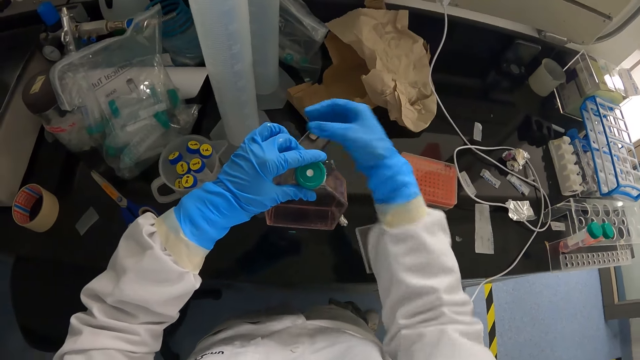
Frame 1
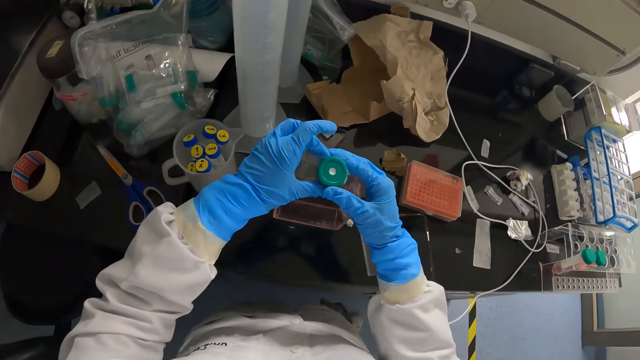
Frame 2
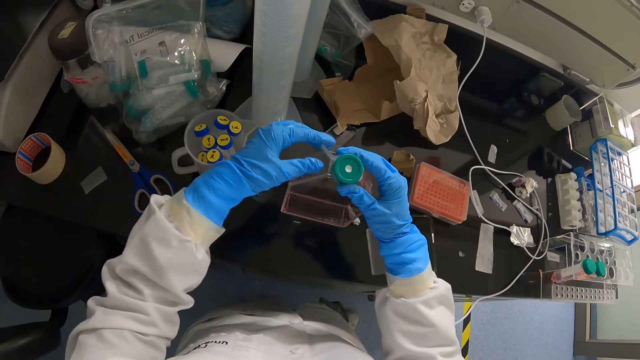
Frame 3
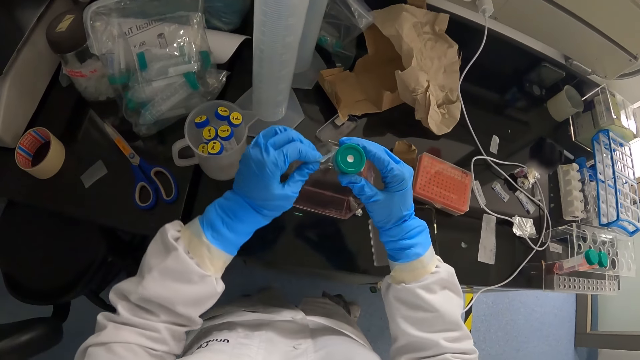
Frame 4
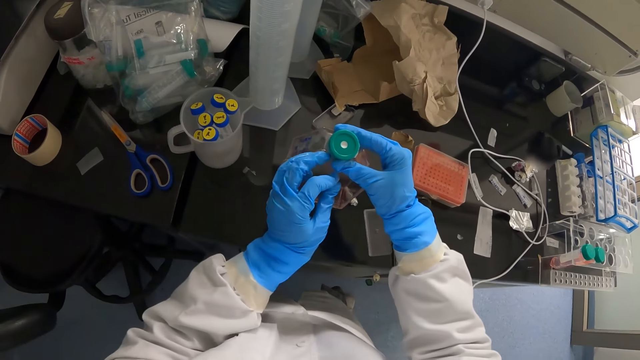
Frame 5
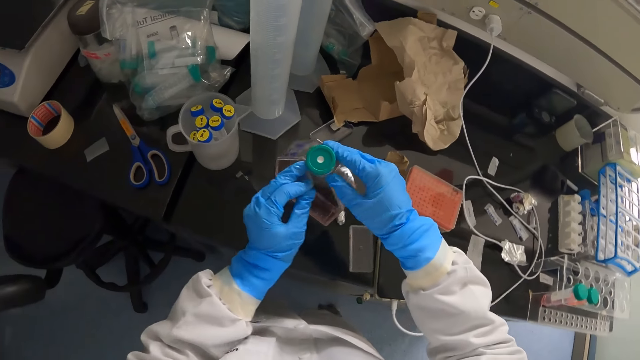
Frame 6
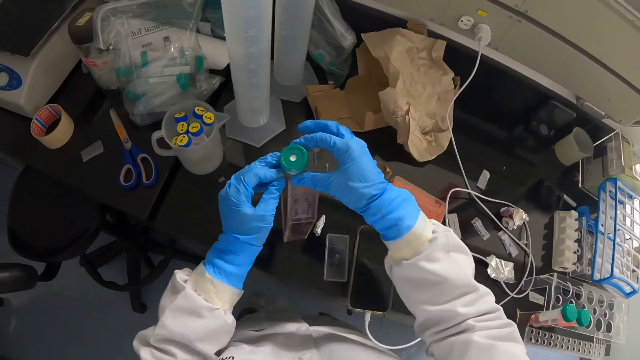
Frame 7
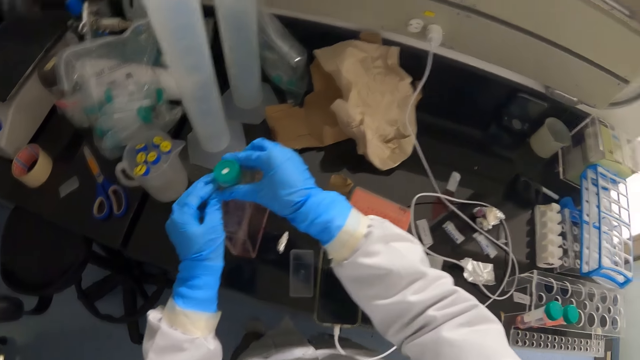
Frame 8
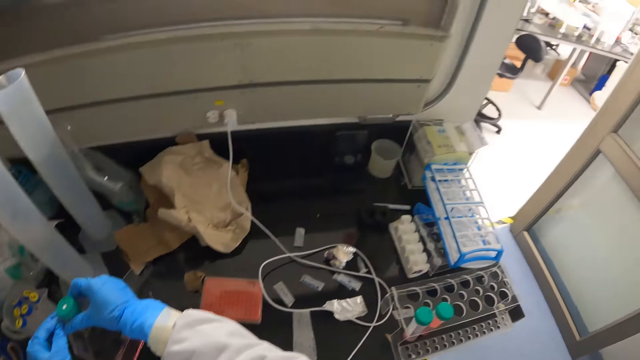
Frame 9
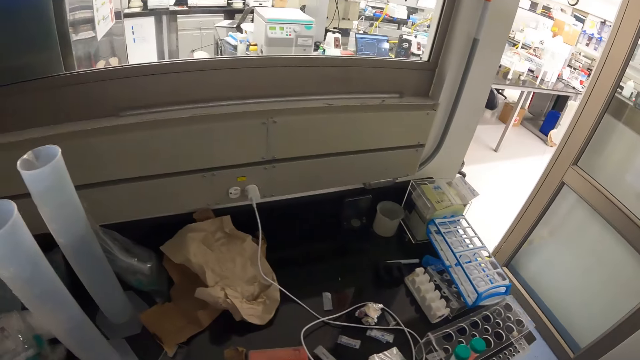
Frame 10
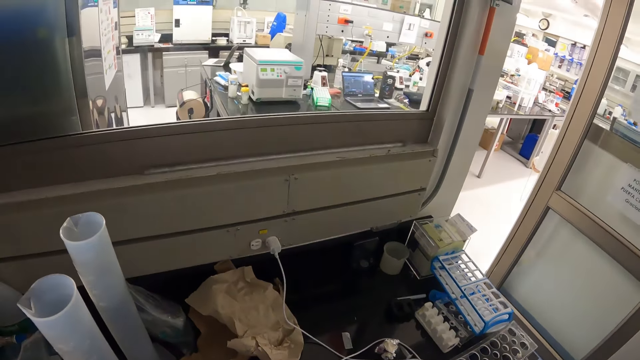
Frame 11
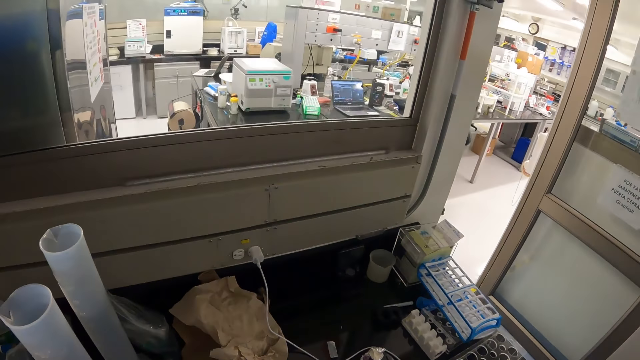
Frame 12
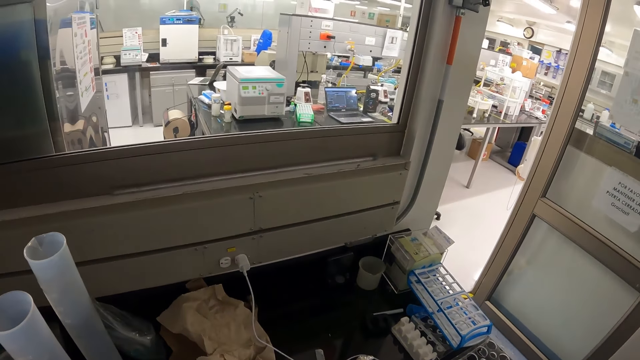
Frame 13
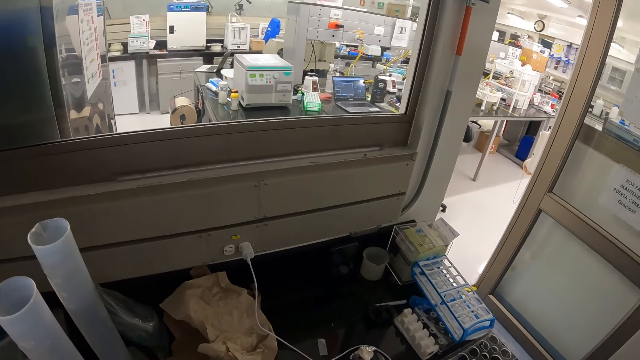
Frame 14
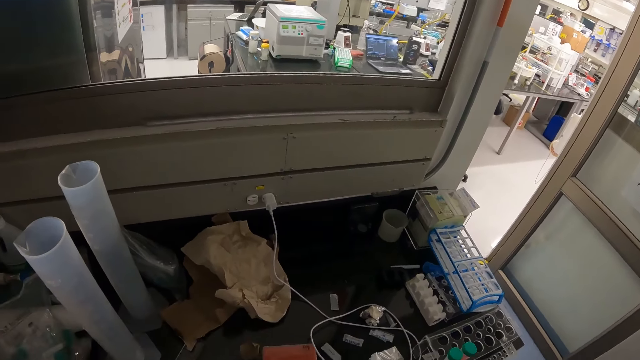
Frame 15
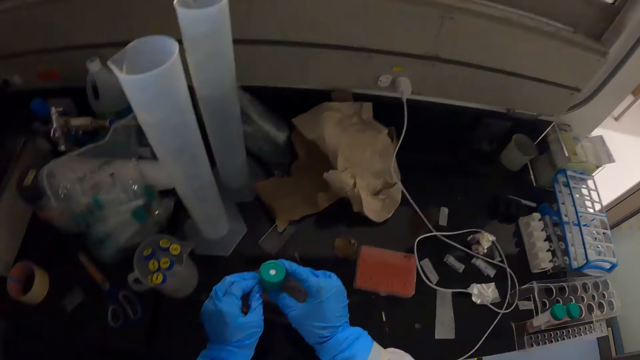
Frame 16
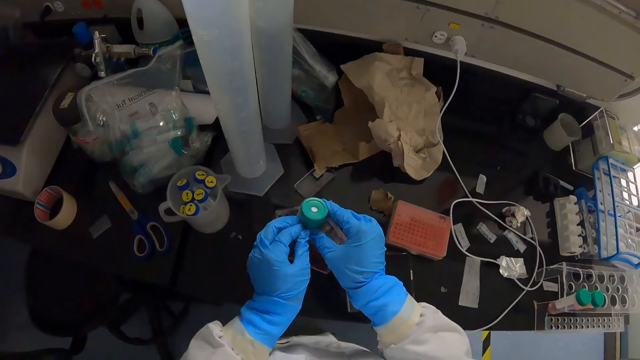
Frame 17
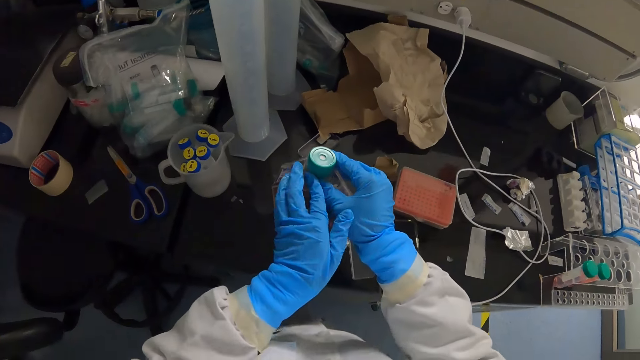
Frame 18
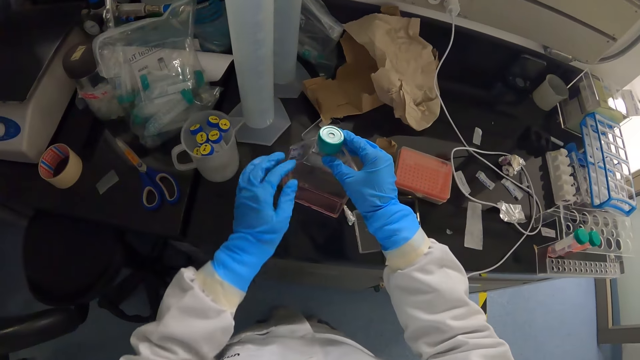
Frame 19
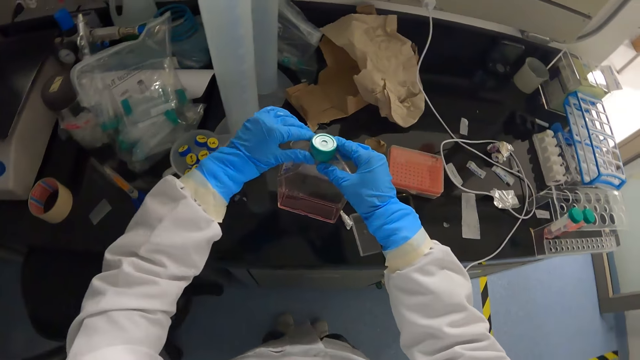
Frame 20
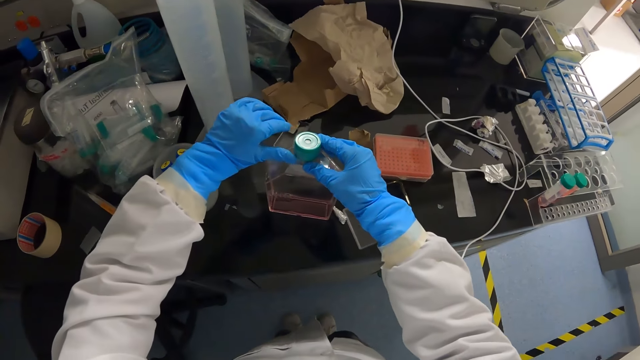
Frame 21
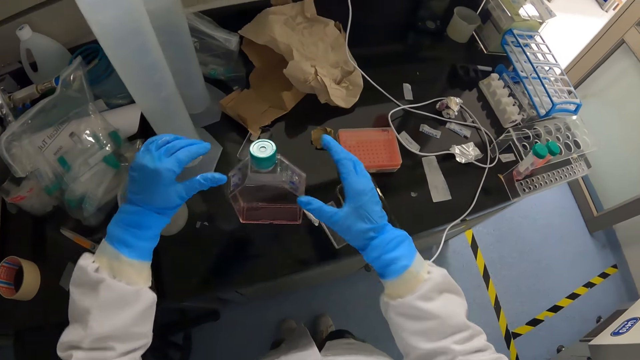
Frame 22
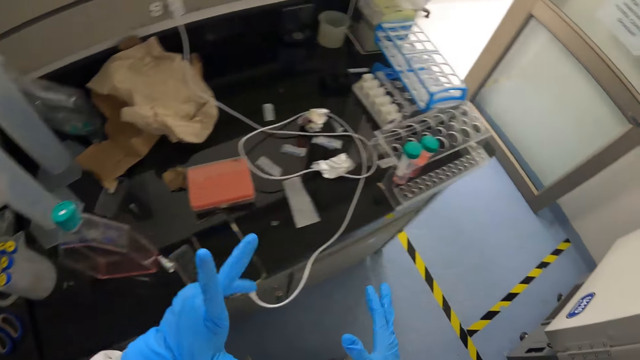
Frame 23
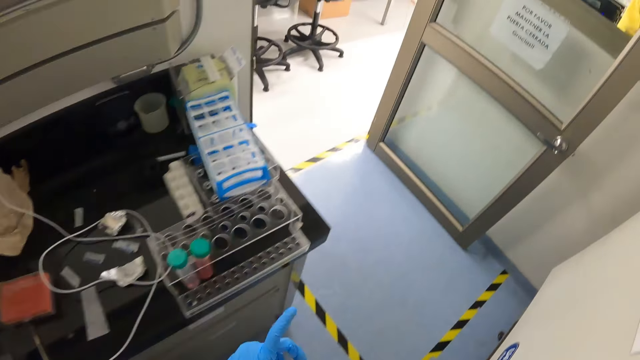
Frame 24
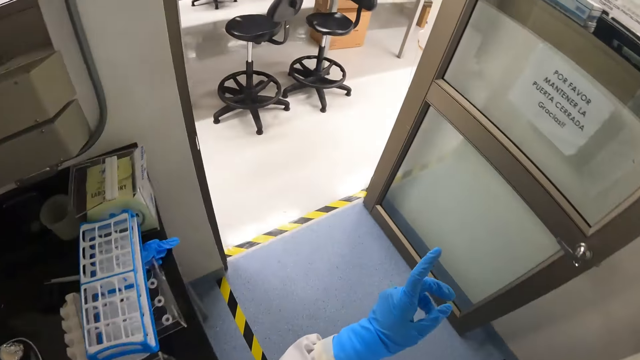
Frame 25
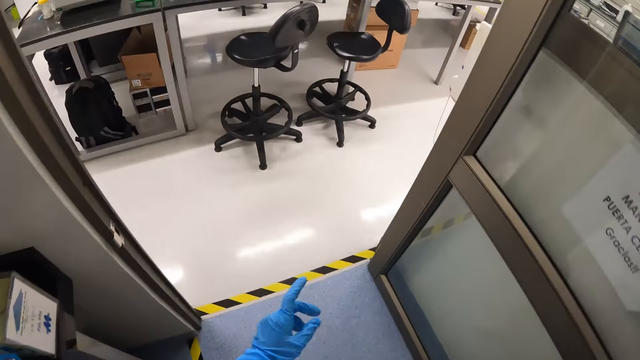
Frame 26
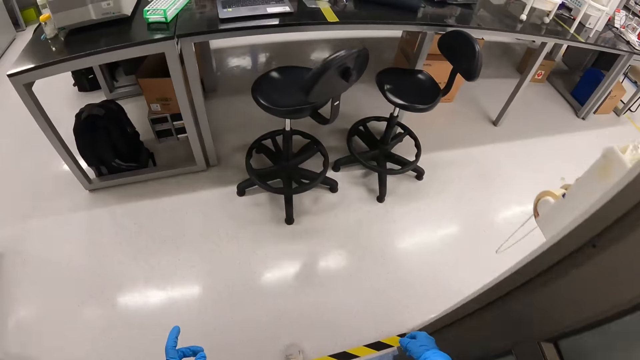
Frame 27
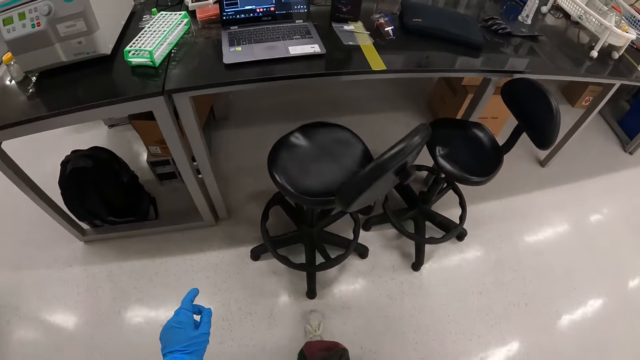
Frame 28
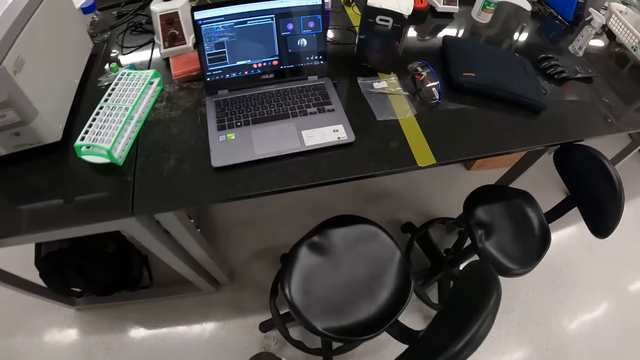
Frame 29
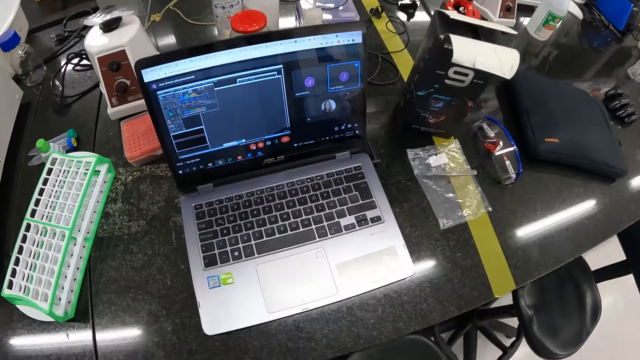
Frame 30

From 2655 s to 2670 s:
The camera wearer looks up. They place the piece of nylon paper on the colourless bottle of something. They walk out of the laboratory. They turn left. They walk forward.

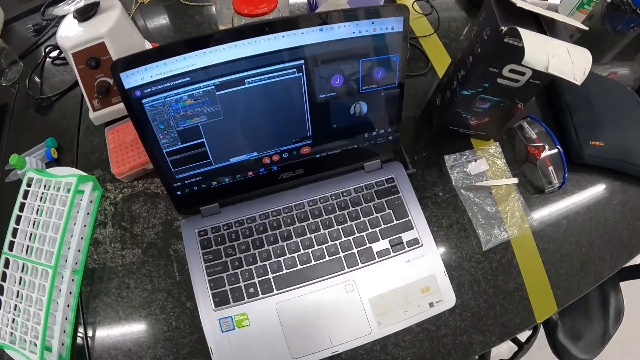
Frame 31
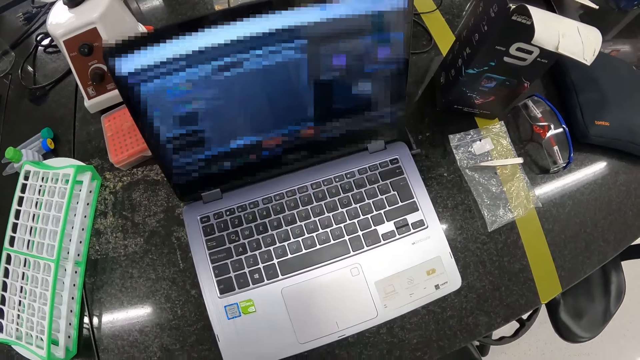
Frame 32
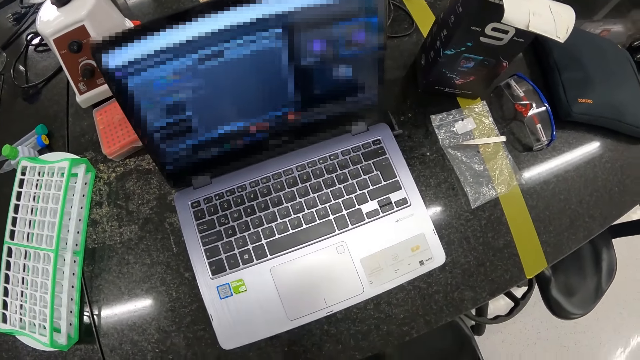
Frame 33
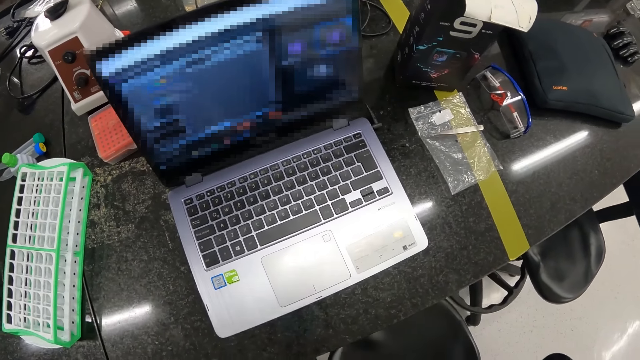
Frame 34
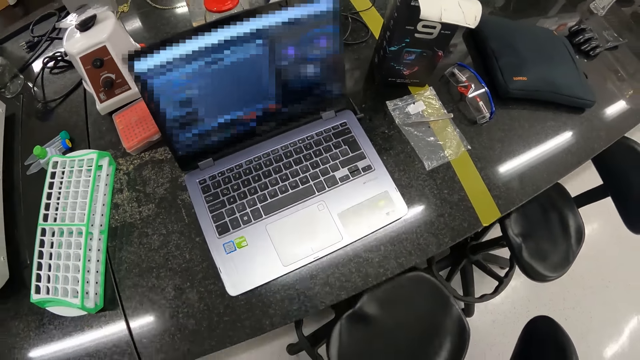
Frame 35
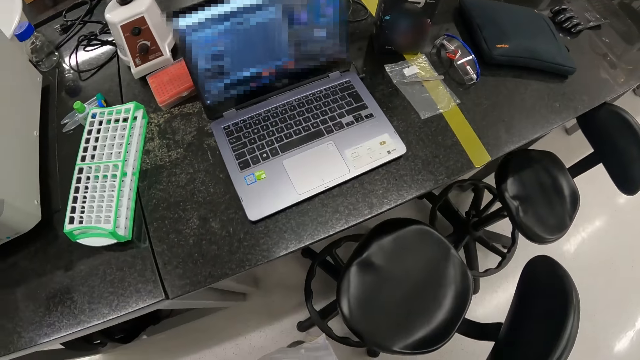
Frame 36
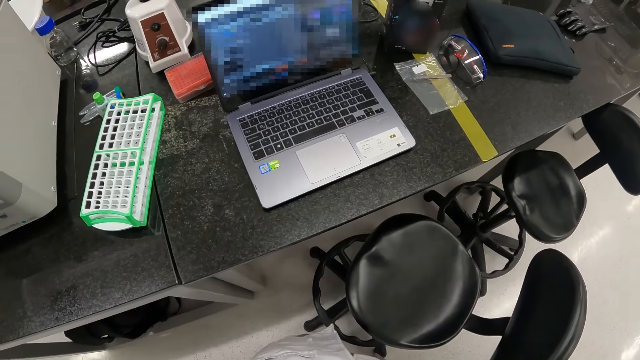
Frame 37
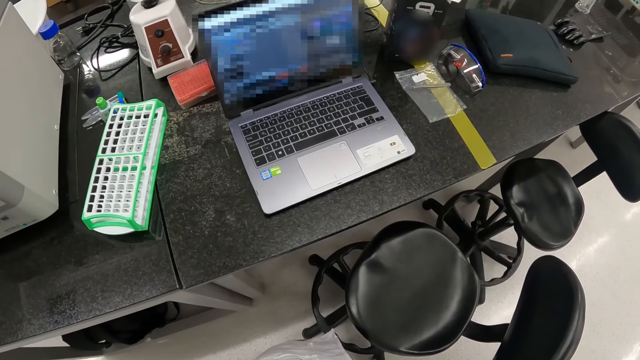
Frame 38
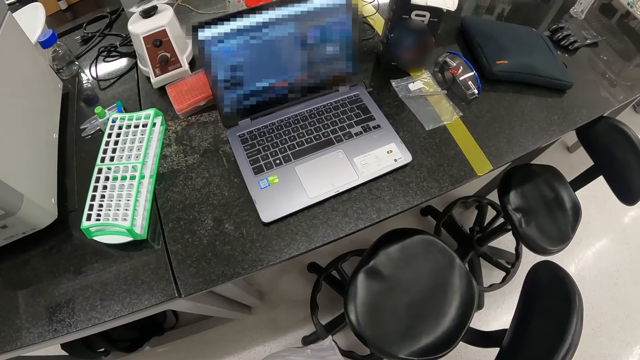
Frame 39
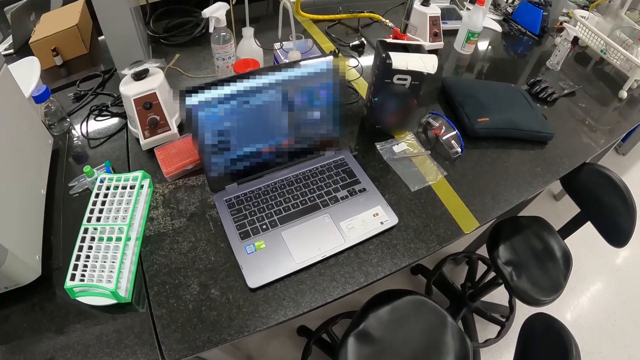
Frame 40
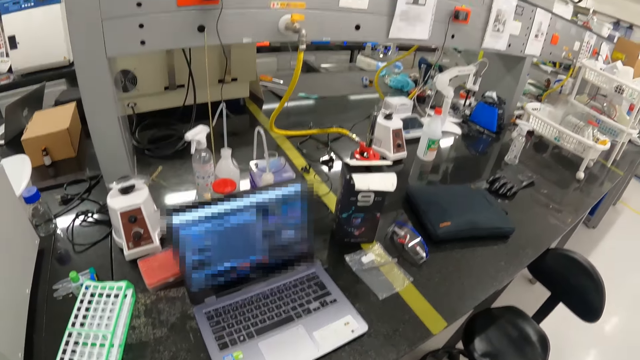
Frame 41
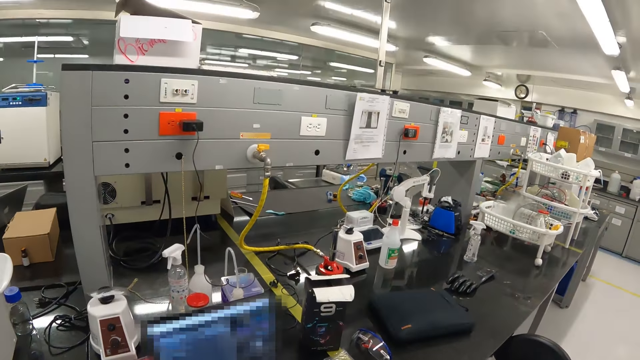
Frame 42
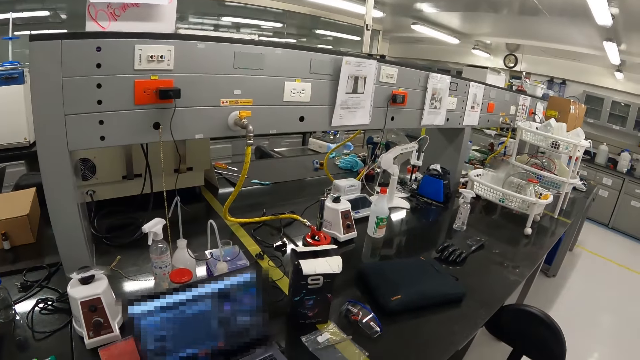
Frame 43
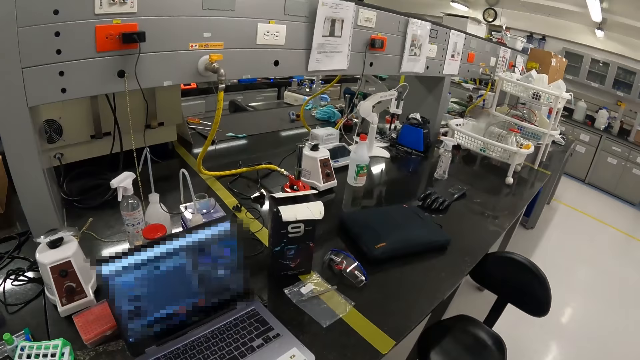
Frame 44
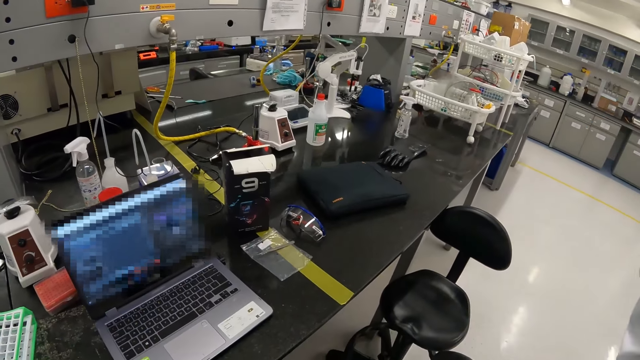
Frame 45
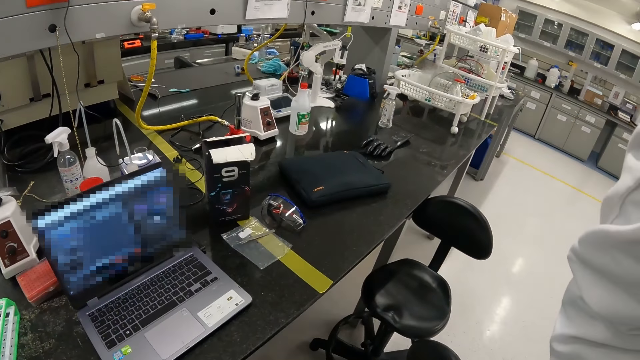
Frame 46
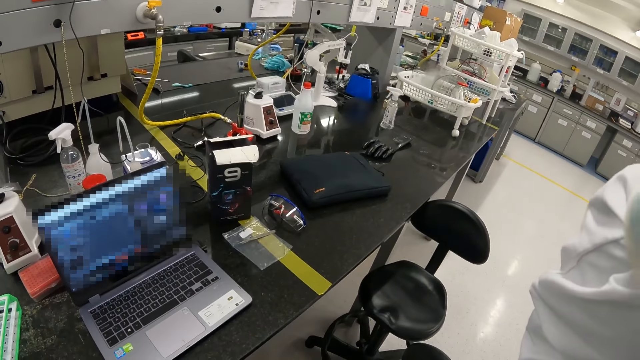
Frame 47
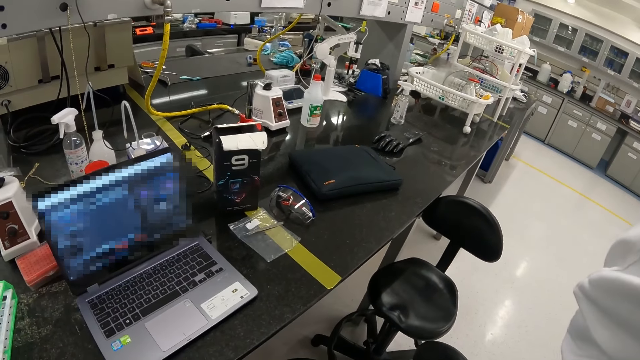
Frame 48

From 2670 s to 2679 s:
The camera wearer looks forward. He touches his head with his right hand.
